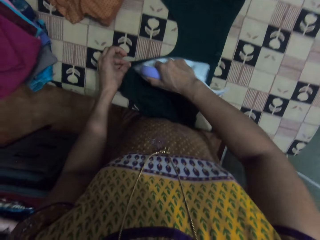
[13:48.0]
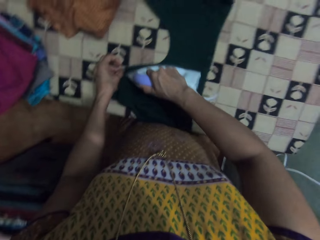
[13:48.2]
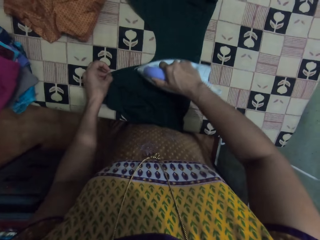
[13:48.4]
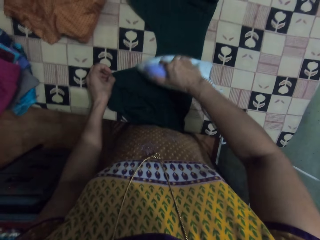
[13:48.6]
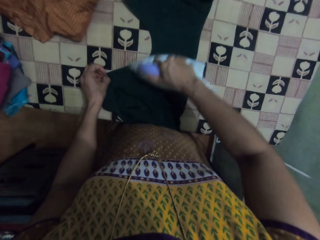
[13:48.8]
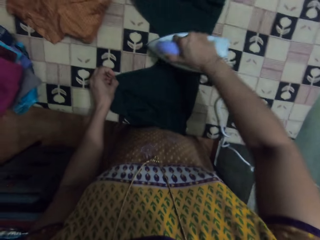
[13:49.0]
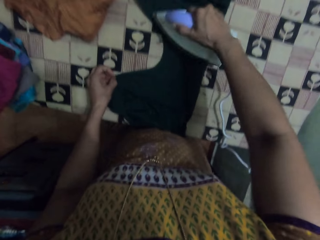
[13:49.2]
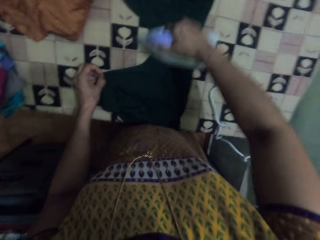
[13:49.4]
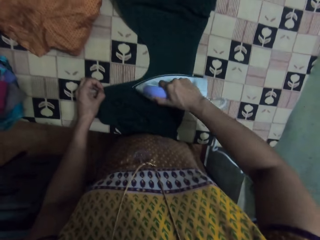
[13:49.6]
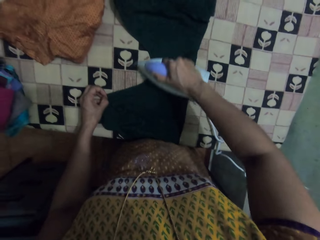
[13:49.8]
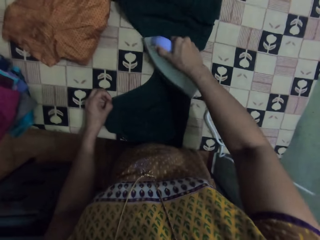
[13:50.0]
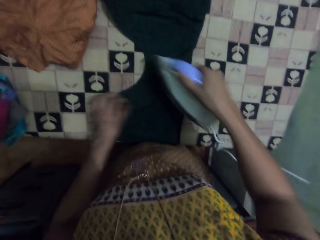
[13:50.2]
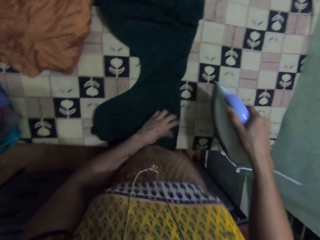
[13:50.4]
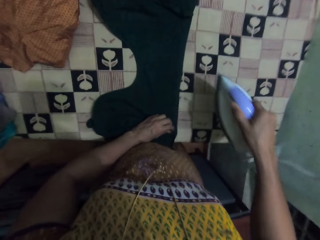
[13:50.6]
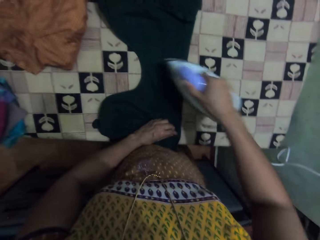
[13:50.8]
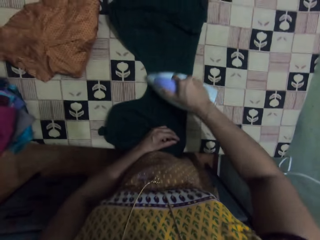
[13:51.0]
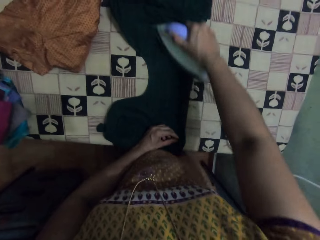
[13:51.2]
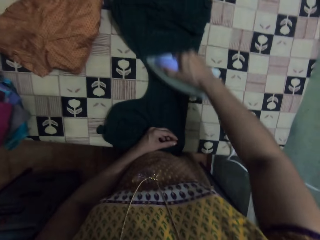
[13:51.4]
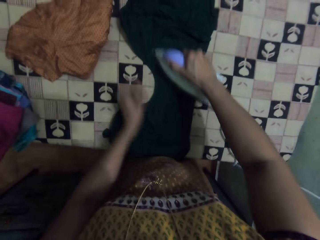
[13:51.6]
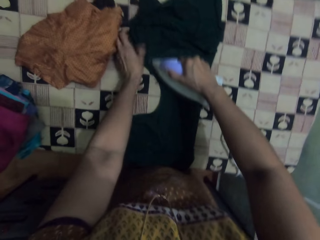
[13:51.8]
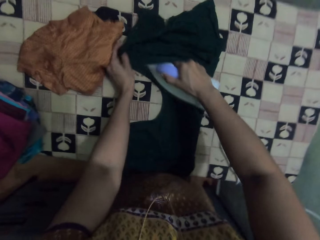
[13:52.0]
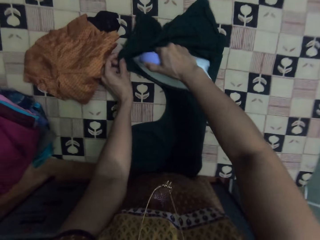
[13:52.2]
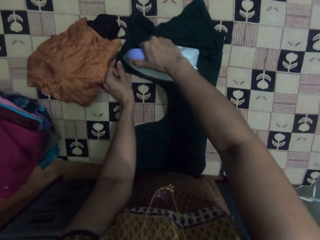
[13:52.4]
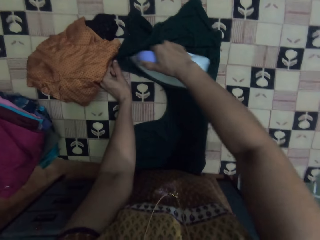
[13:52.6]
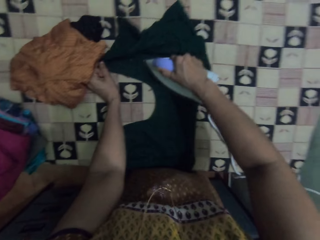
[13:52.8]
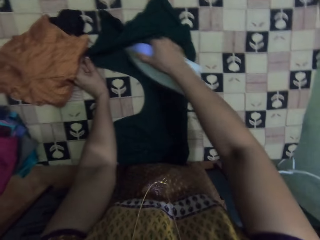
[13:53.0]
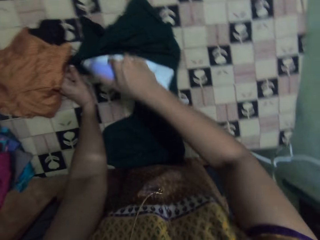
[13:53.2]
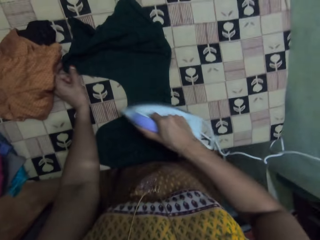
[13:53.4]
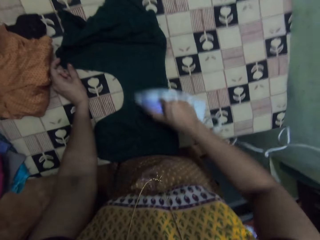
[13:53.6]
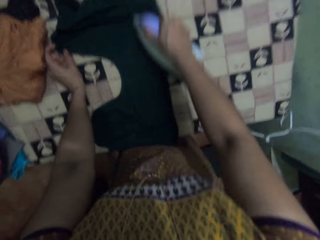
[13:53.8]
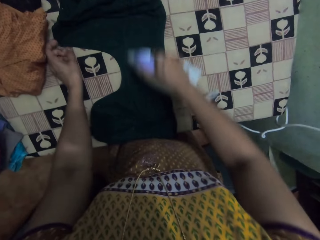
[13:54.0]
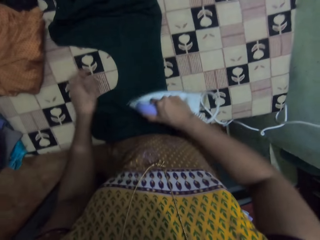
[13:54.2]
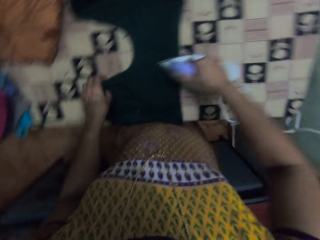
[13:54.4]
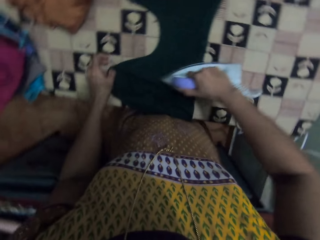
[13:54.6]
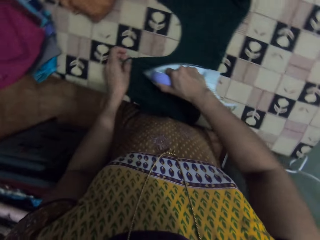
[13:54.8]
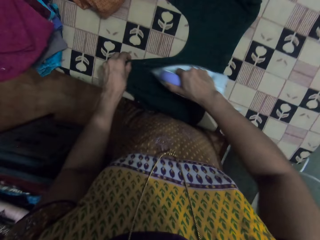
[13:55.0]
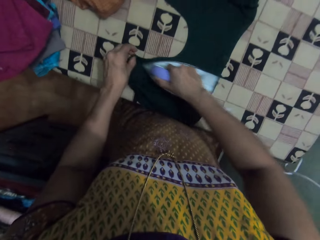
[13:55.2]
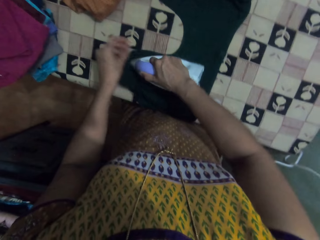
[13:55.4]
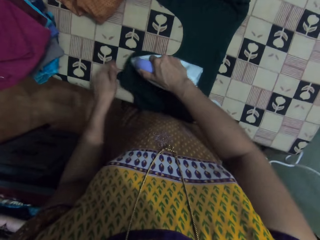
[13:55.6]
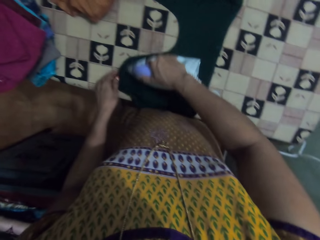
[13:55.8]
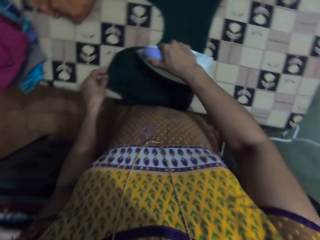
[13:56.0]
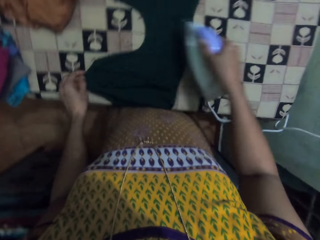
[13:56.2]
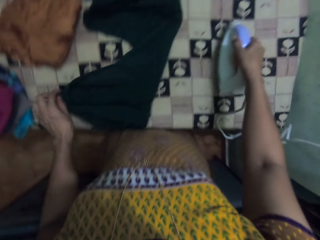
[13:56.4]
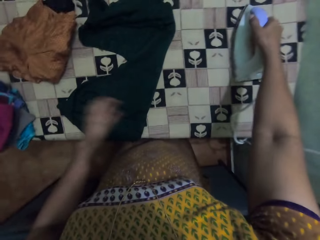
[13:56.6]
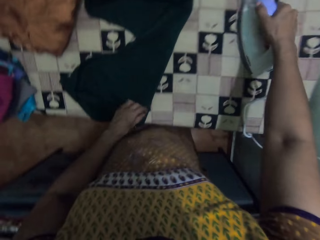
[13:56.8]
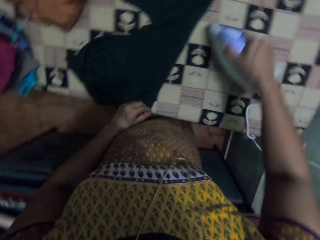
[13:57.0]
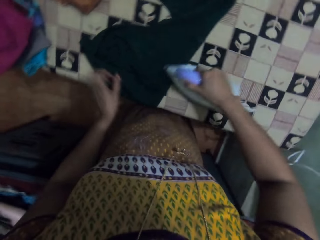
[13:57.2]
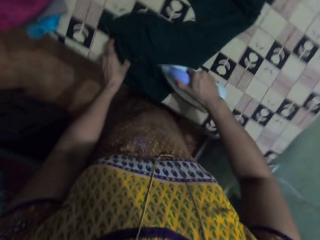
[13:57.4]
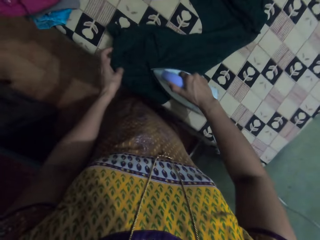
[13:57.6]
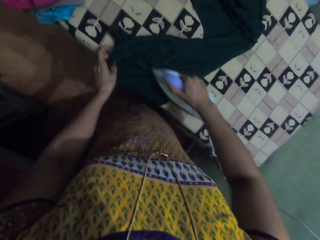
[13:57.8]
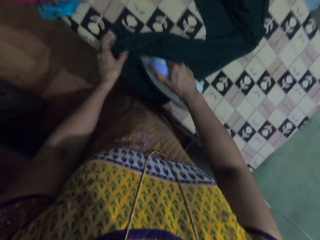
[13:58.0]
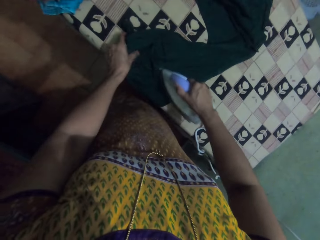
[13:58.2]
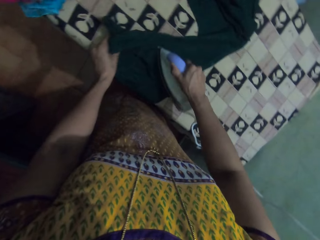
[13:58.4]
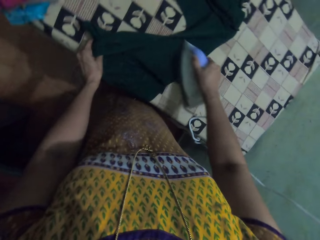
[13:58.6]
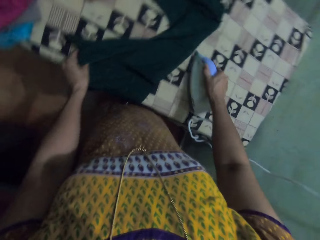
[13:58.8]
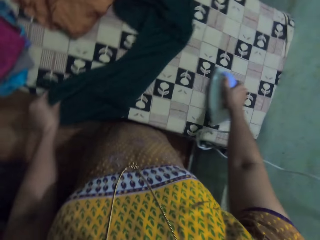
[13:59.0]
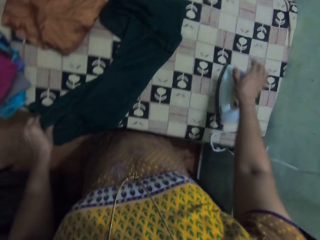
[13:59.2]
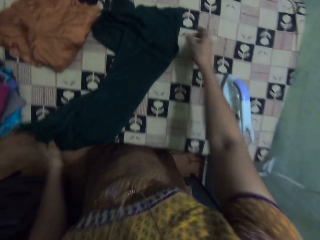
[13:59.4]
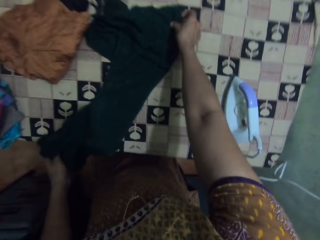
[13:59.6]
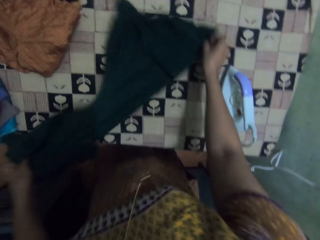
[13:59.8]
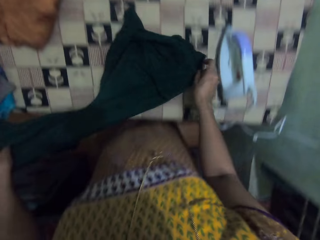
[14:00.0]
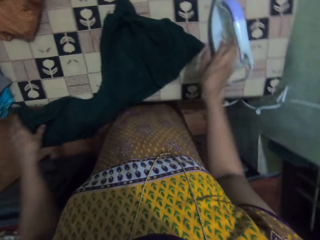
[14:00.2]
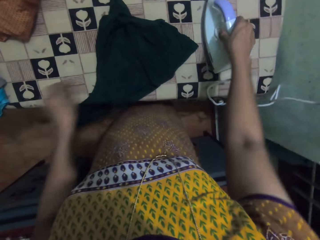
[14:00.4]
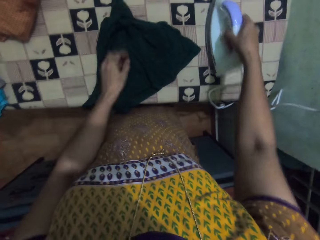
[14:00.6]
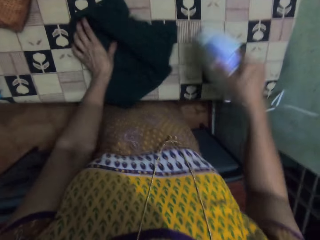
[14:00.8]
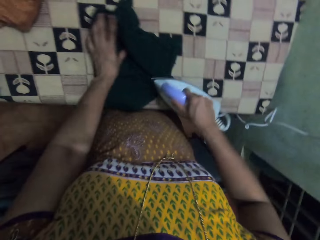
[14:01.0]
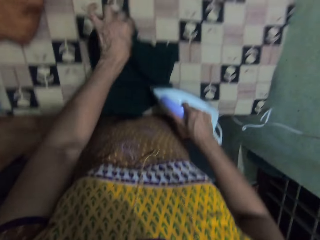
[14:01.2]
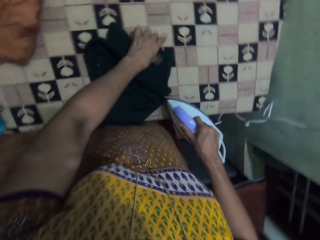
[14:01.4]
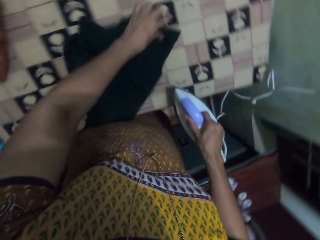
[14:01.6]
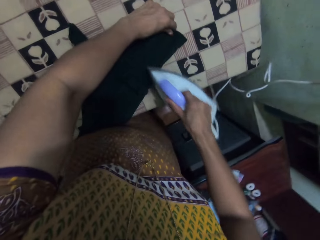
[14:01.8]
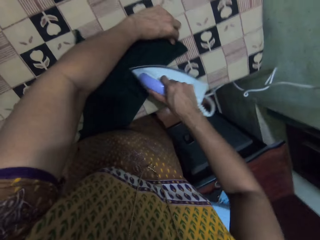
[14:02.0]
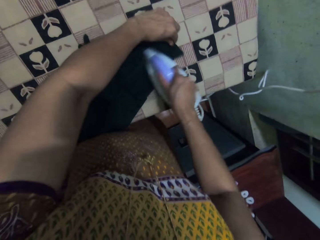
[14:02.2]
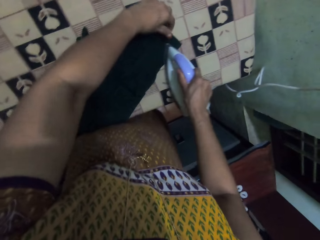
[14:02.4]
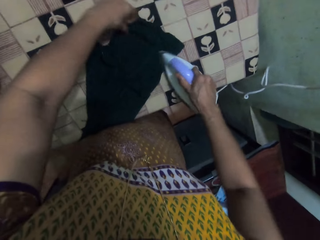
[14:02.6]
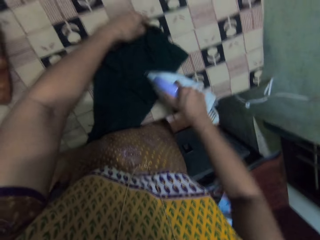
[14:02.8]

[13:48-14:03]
The camera wearer puts the iron away. They iron the cloth. They put the iron on the table. They arrange the cloth on the table. They lift up the cloth and put the cloth down. They take the iron. They iron the cloth.

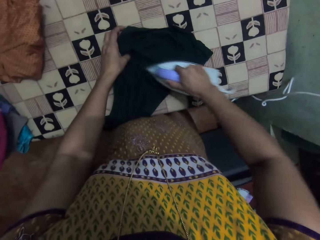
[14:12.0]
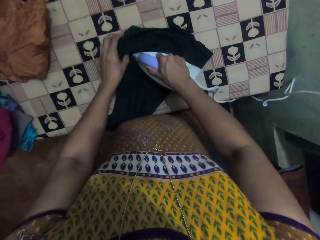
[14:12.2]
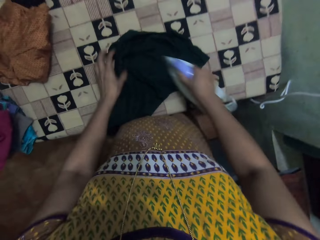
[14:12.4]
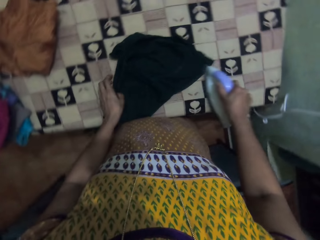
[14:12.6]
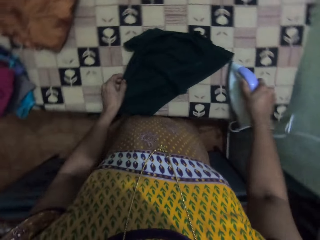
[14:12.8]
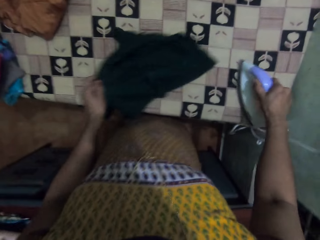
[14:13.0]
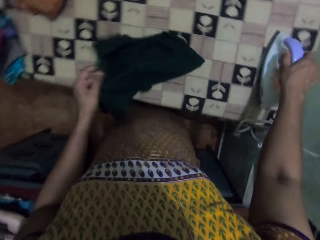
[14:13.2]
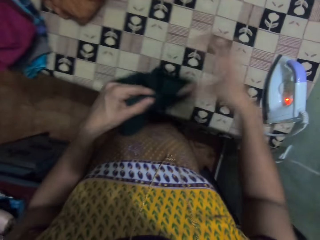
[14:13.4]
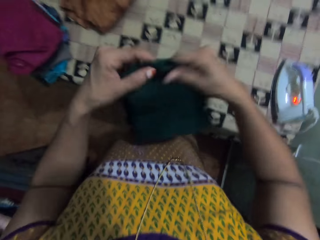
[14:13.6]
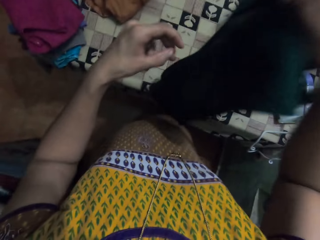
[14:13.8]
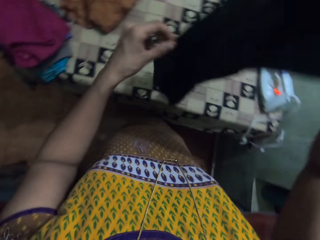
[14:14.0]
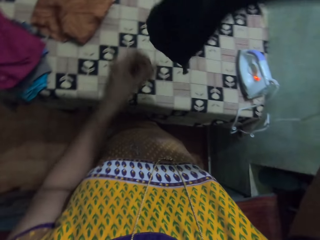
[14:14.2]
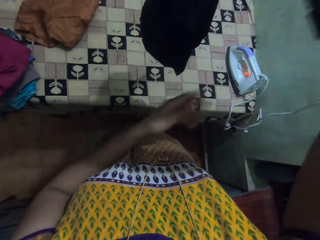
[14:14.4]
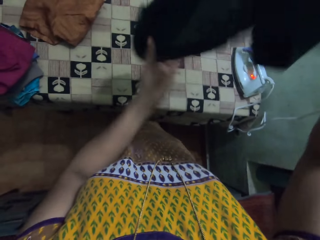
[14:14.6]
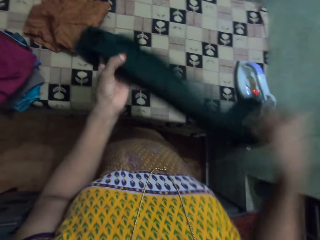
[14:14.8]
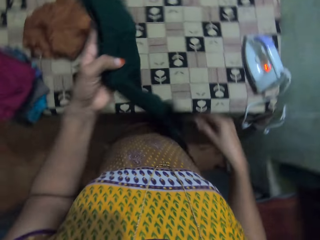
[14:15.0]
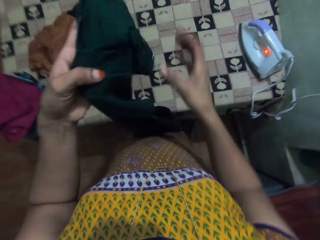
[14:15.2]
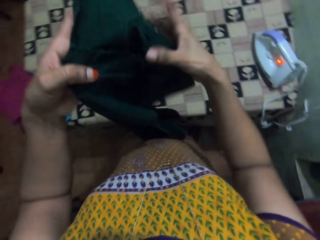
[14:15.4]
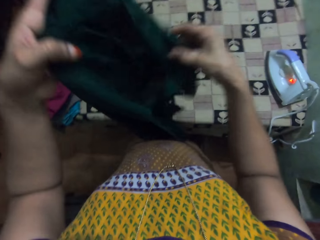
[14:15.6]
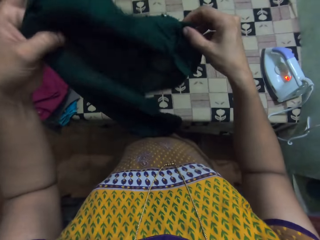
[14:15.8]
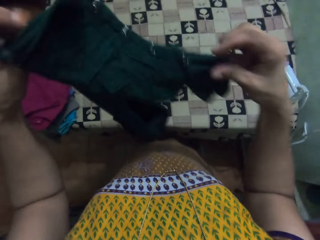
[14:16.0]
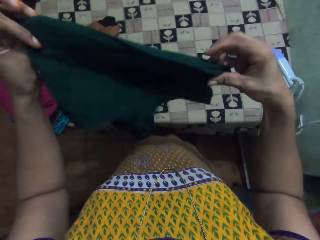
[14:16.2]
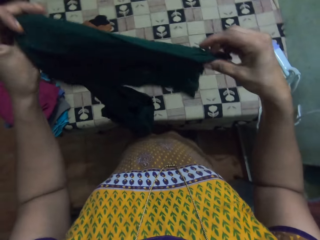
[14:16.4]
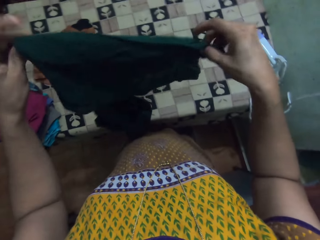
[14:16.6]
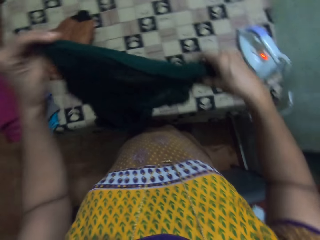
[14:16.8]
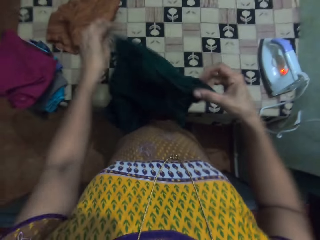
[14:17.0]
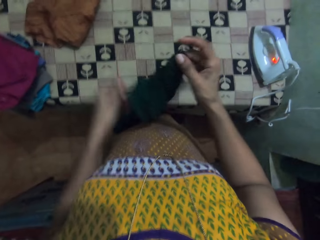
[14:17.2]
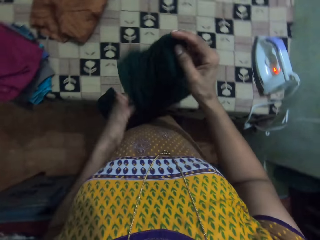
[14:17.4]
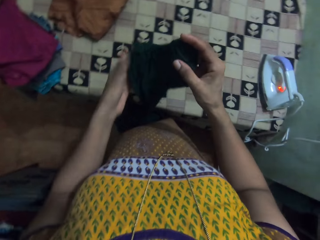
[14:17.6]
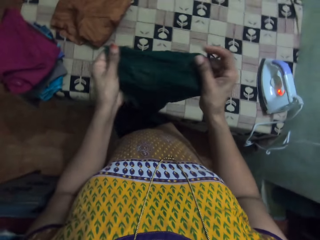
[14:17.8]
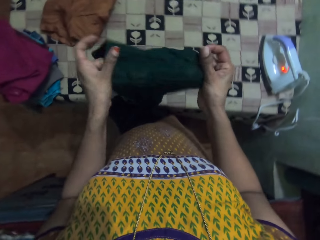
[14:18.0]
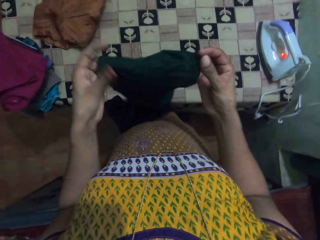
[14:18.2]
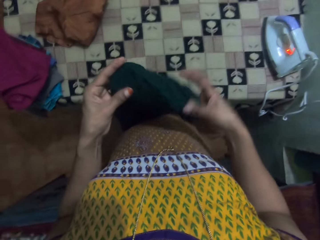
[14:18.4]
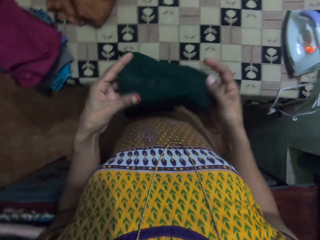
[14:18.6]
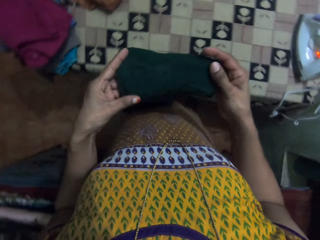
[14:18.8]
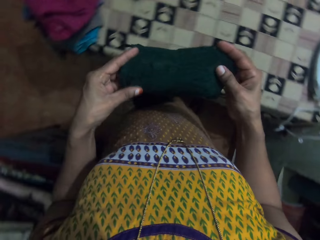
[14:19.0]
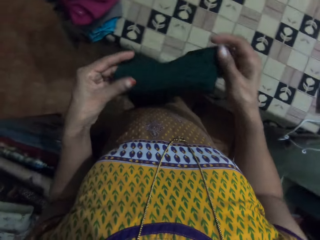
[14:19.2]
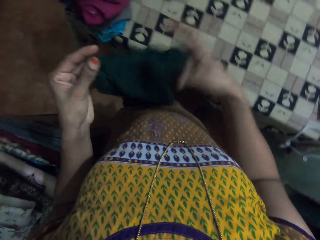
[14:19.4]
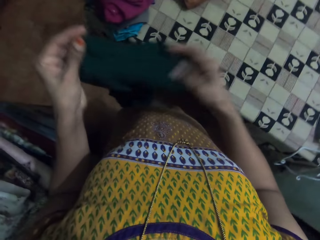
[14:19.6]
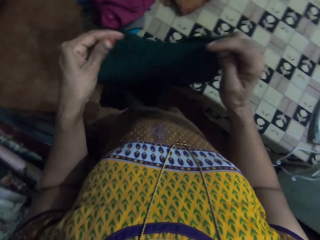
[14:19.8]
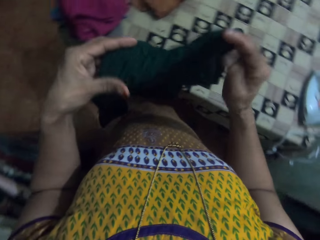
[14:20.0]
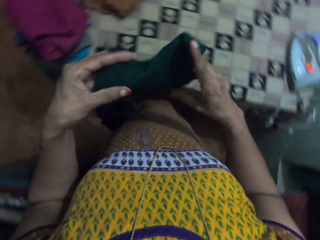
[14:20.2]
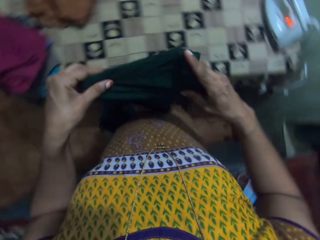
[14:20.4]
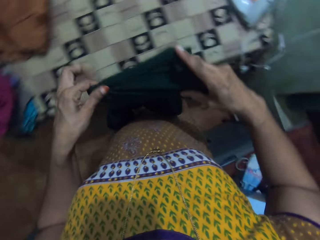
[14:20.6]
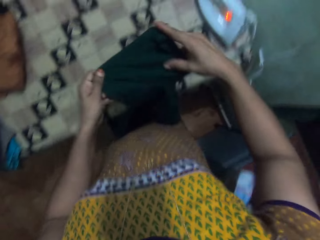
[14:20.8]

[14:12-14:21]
The camera wearer puts the iron on the table. They lift up the cloth. They touch the cloth.
